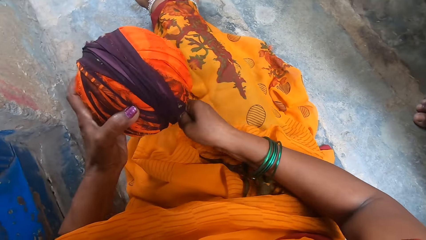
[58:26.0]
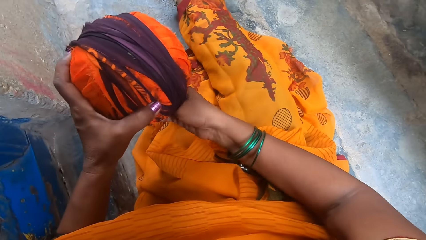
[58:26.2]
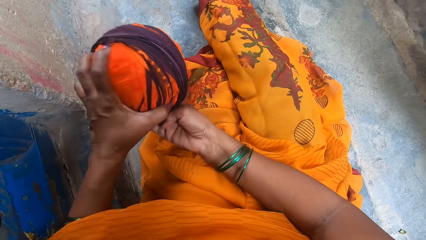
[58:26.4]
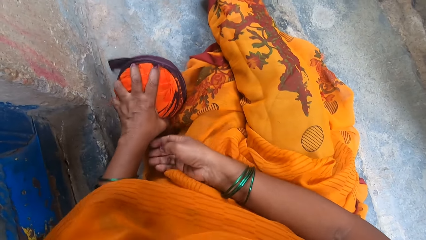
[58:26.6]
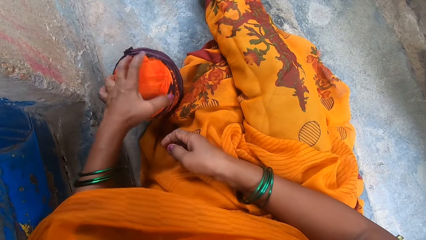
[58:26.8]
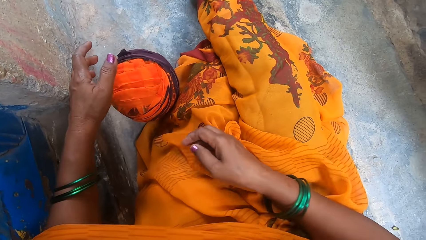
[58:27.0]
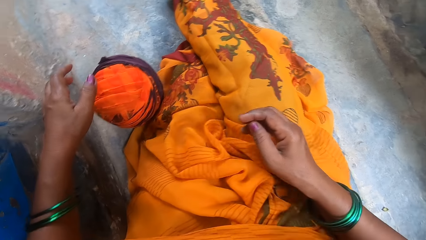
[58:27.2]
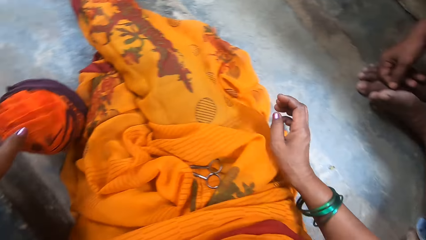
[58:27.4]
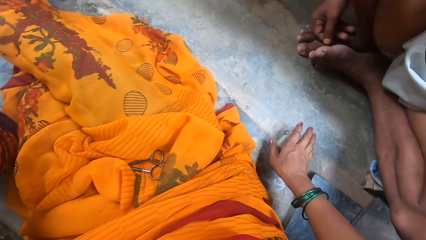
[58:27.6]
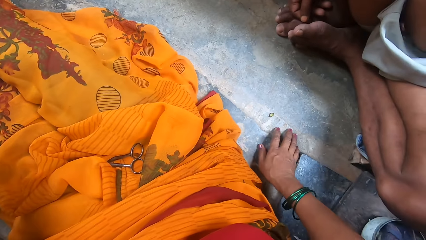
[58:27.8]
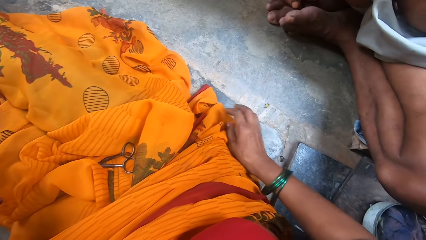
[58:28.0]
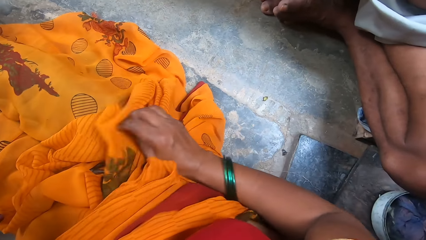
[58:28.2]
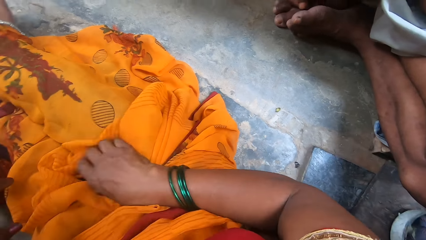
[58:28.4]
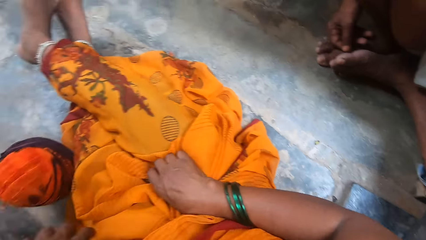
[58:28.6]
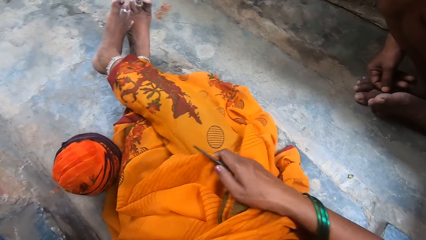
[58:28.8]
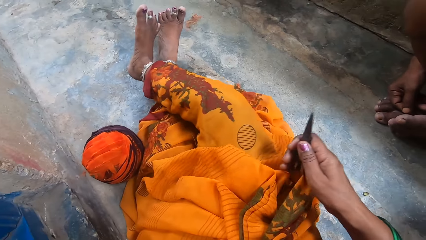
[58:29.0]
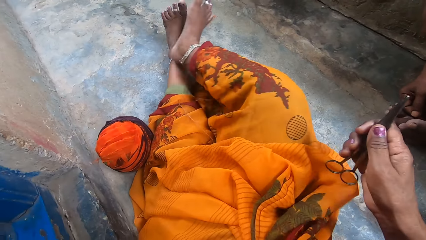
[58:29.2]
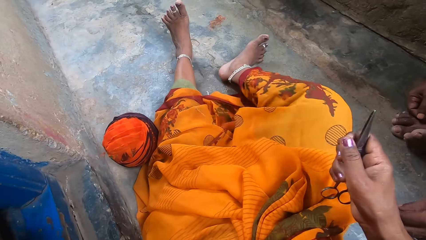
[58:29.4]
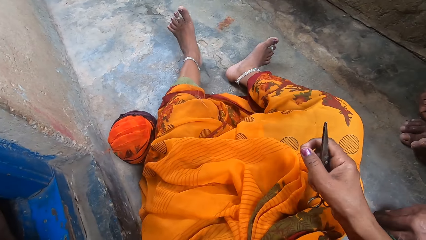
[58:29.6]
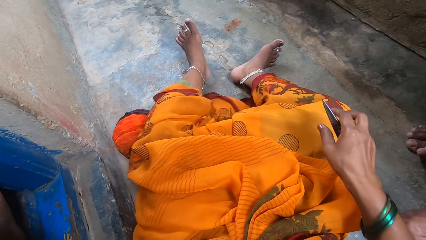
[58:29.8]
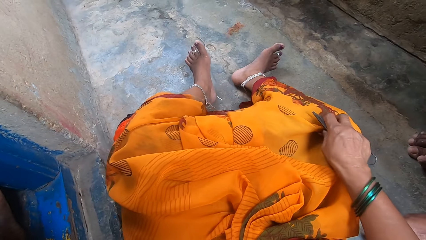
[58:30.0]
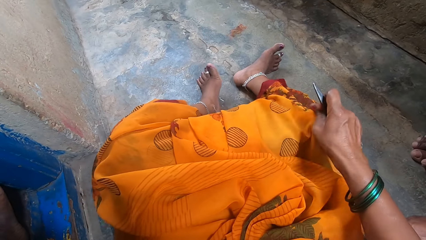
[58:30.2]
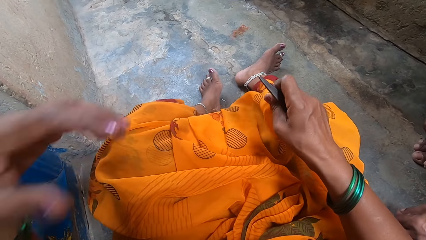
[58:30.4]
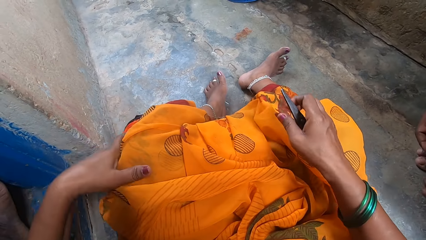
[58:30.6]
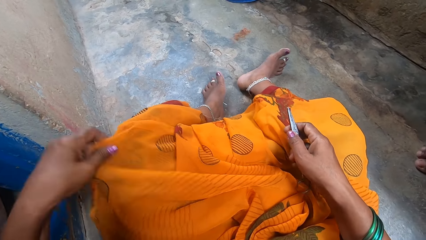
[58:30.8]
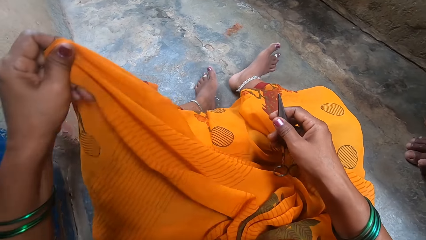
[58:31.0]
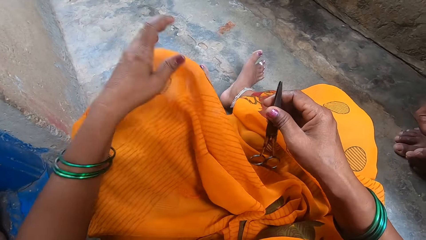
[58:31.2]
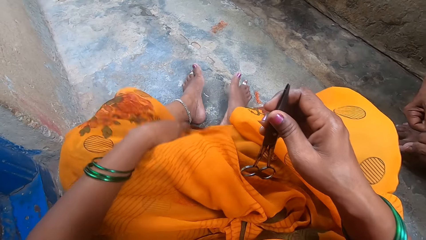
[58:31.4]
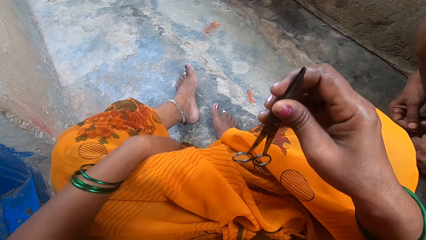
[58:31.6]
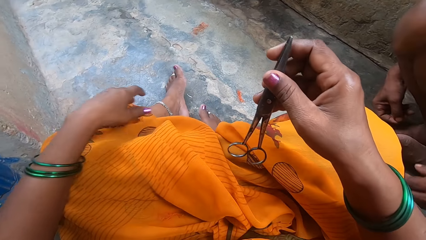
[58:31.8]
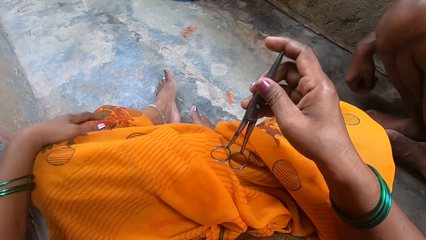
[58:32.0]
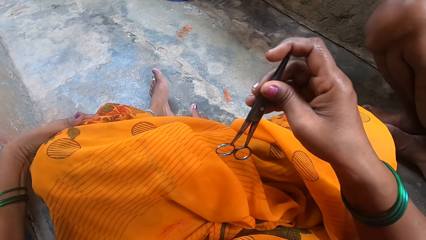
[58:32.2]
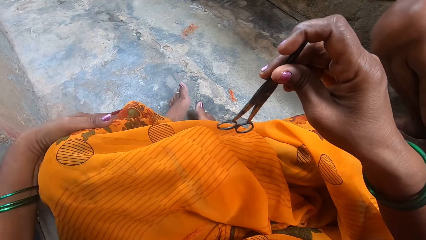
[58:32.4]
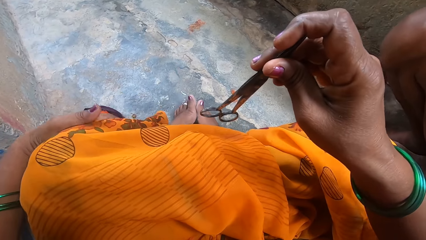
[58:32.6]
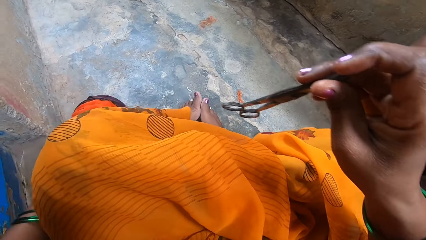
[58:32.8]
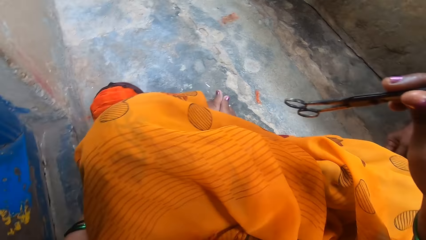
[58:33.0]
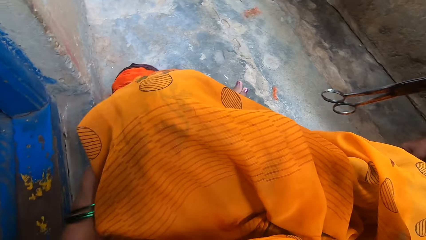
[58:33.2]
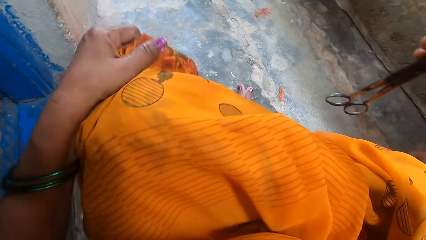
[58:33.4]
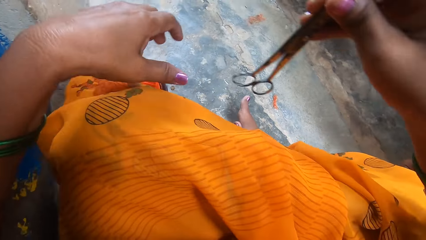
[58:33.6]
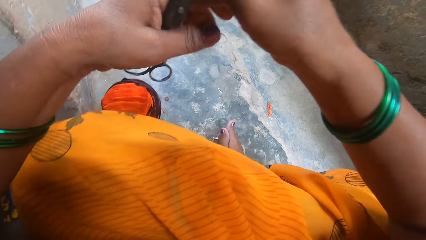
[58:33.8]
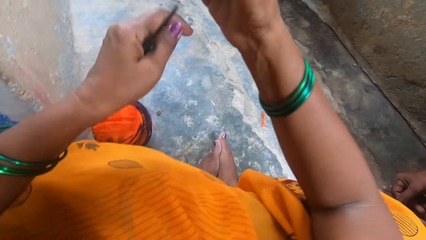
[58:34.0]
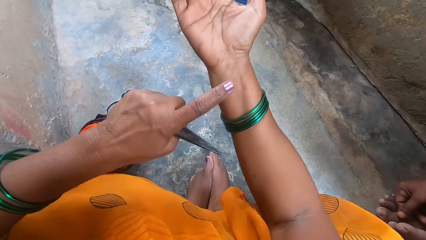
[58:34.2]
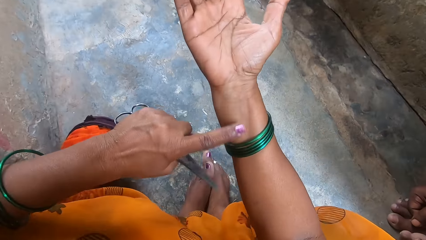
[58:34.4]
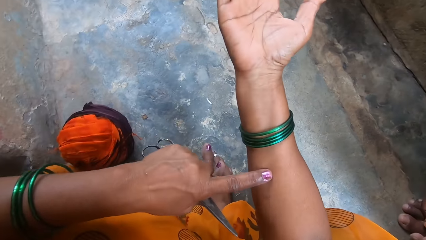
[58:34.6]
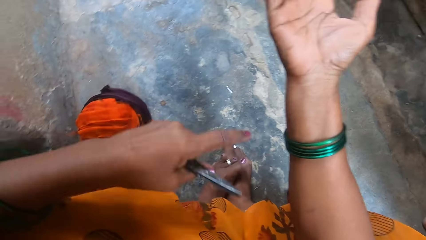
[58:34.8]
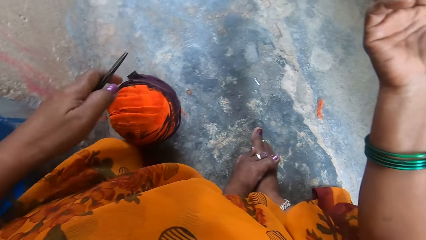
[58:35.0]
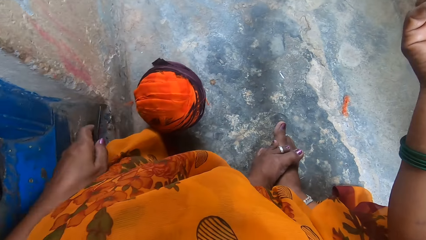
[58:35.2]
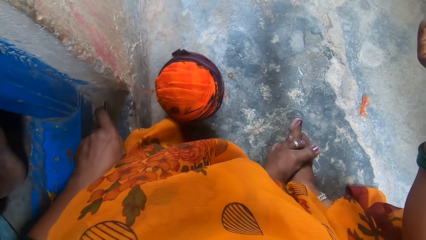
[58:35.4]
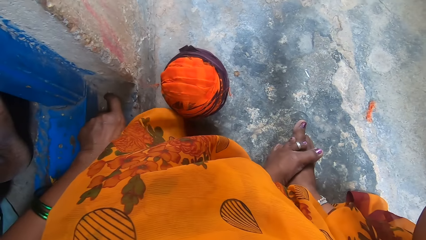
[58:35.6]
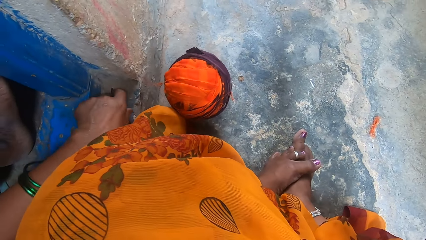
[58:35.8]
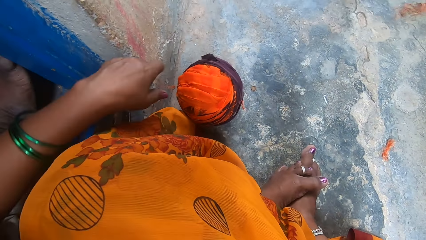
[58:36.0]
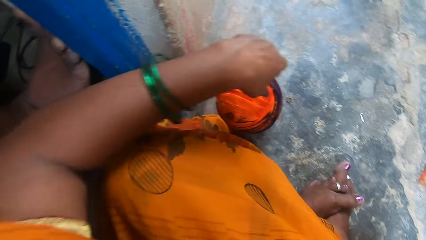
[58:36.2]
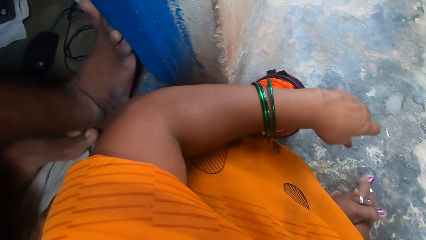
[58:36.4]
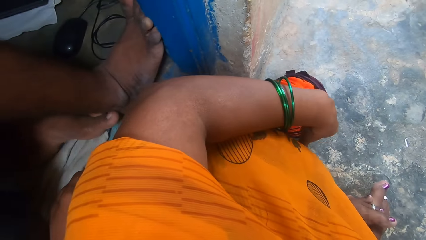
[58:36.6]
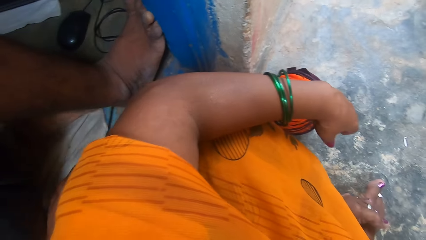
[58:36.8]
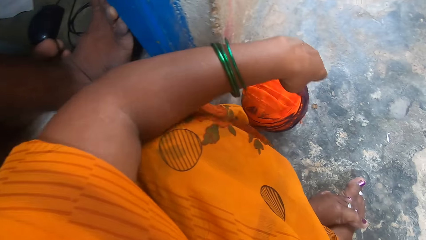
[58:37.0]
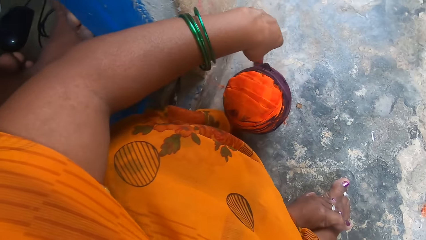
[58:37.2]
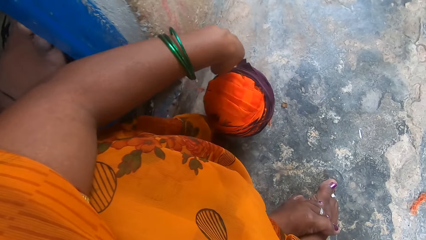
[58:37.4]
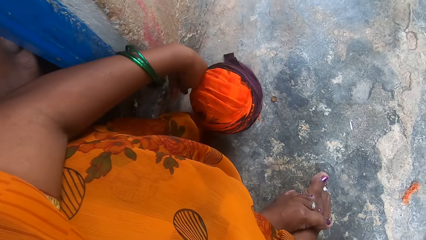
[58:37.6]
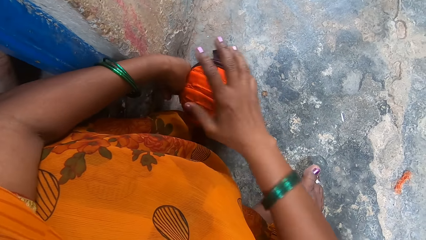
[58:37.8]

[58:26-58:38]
The camera wearer places the thread roll on the floor. She touches the floor. She picks a pair of scissors from the fabric on her lap. She straightens her fabric. A man throws away something. The camera wearer holds the pair of scissors. She converses with the man and a person. She holds the pair of scissors with her left hand. She touches her right forearm with her left finger. She puts the pair of scissors on a doorstep or doorpost.

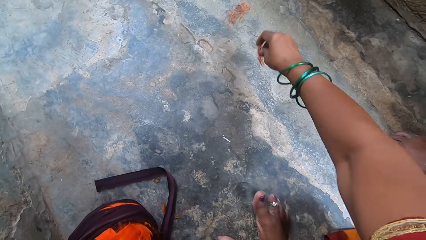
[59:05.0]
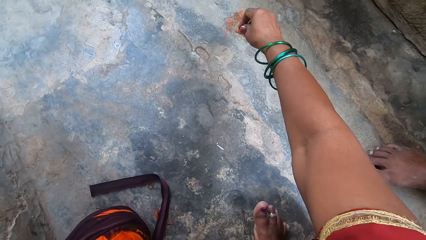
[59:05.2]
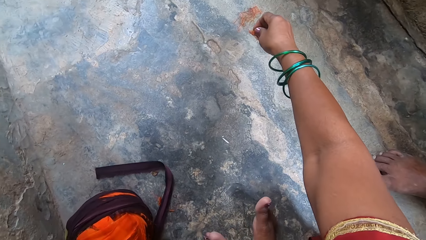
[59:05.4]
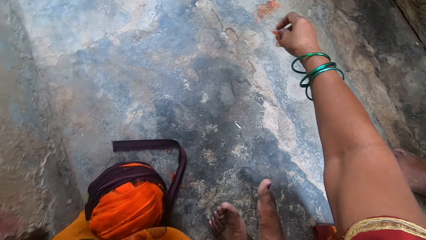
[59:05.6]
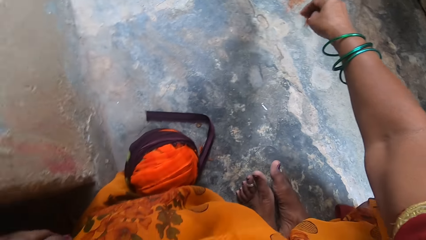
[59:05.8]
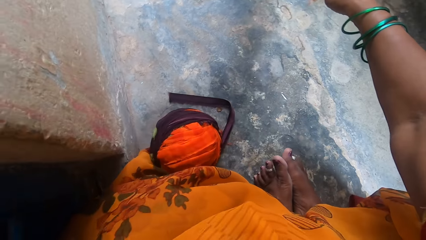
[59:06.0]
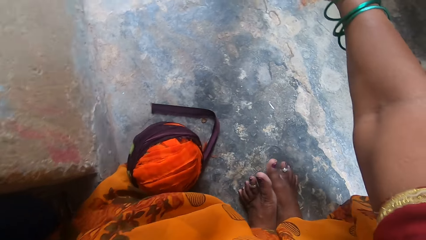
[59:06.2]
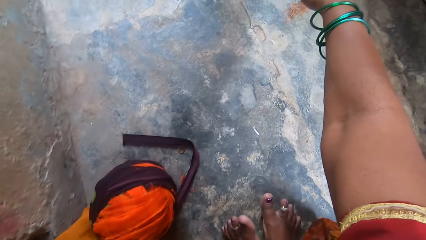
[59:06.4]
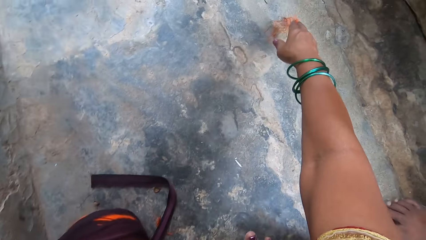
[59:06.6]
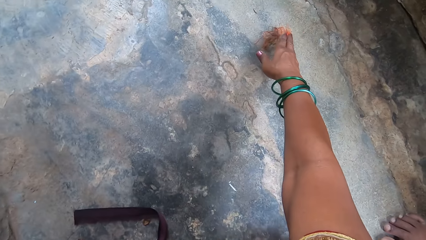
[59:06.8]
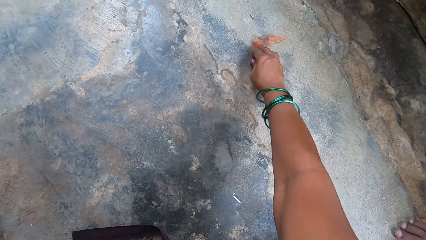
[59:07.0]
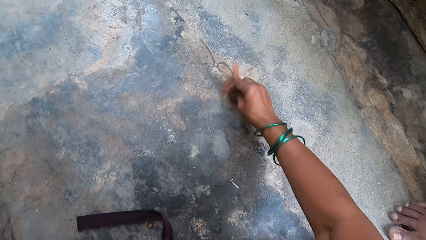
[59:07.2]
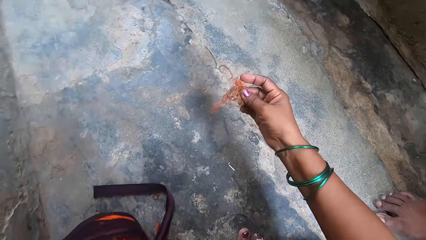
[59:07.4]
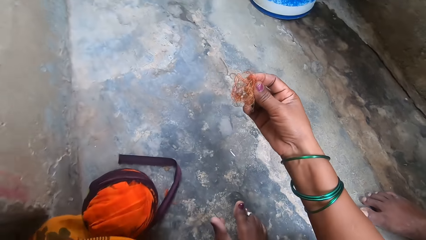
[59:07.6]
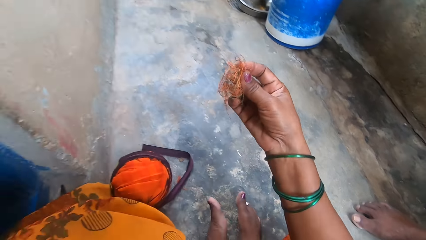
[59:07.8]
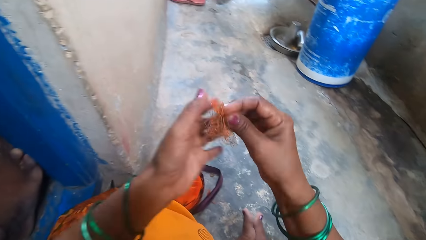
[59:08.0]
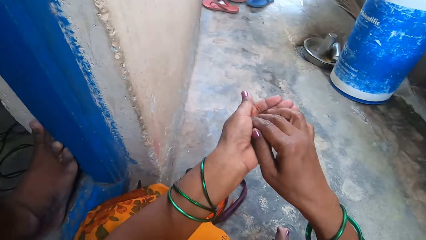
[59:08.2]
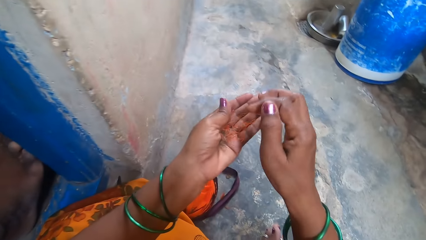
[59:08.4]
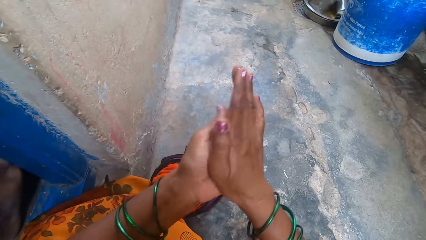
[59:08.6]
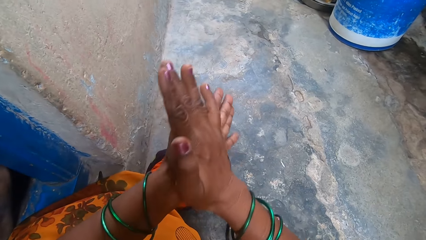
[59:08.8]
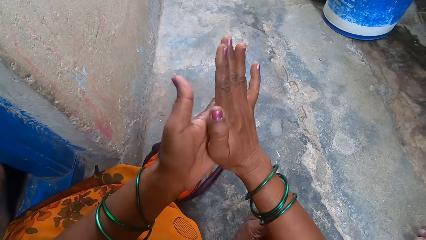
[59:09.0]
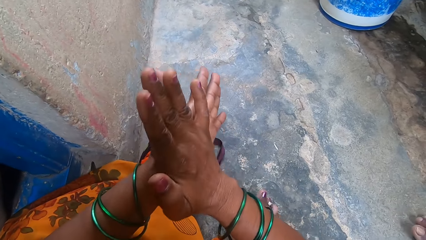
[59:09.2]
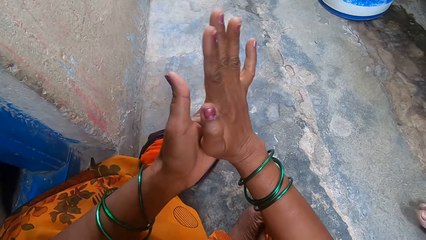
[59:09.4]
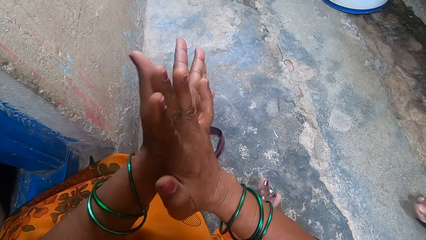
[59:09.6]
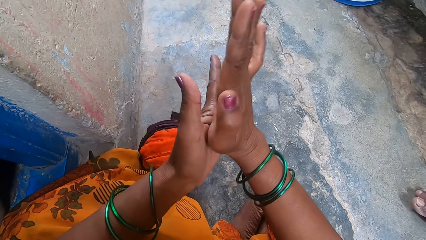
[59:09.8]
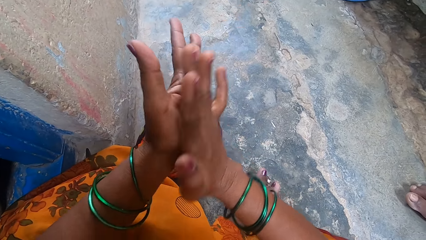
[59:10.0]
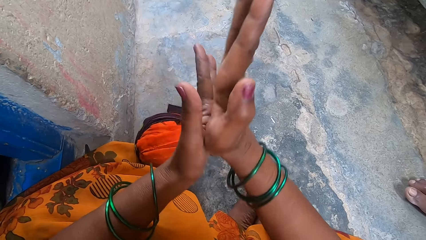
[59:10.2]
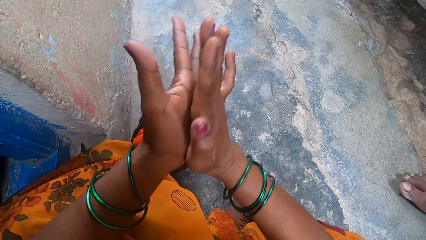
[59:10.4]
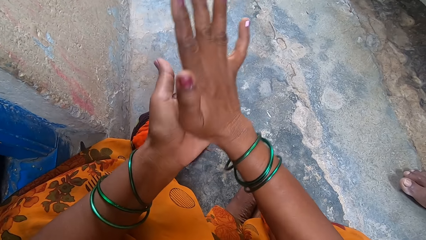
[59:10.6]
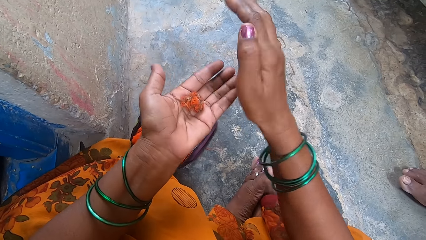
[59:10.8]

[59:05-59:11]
The camera wearer picks up pieces of thread or string from the floor. She stretches towards another string and picks the other string from the floor. She rolls up the pieces of thread with her palms.
